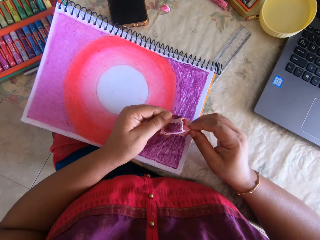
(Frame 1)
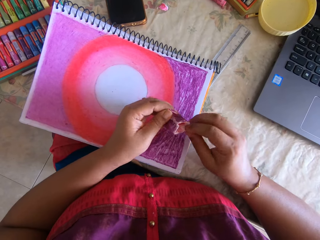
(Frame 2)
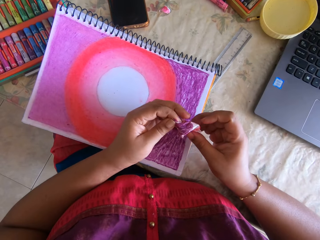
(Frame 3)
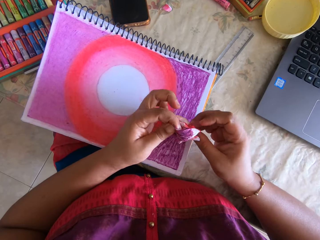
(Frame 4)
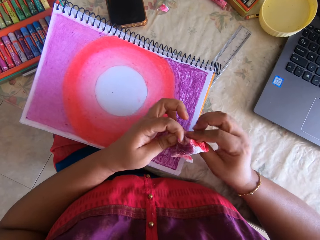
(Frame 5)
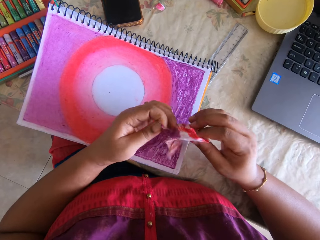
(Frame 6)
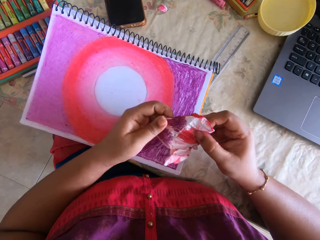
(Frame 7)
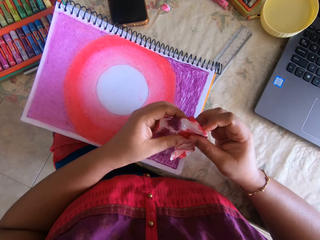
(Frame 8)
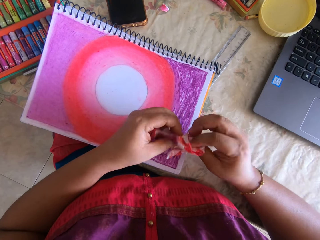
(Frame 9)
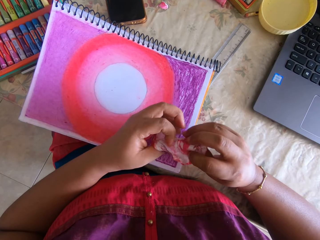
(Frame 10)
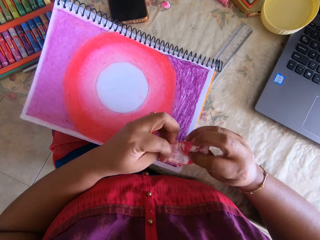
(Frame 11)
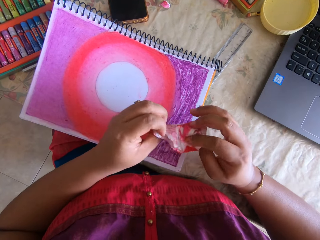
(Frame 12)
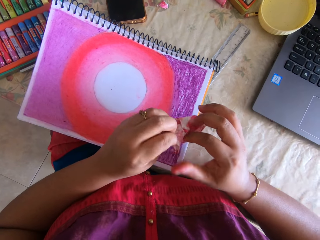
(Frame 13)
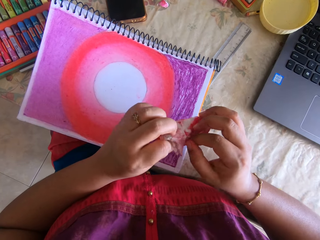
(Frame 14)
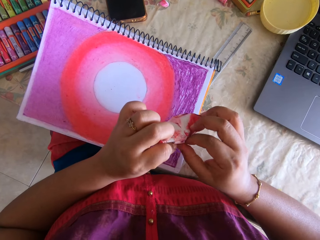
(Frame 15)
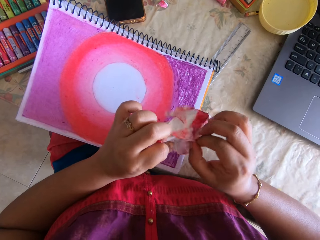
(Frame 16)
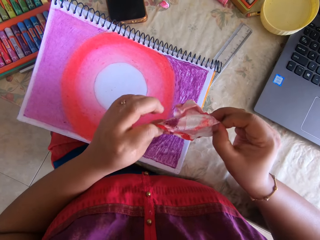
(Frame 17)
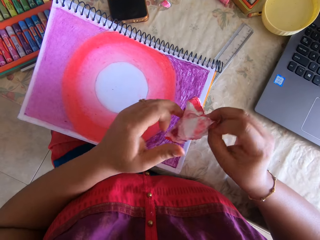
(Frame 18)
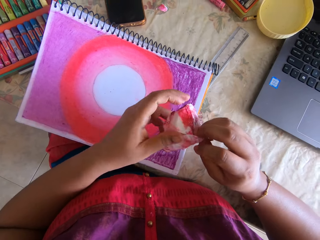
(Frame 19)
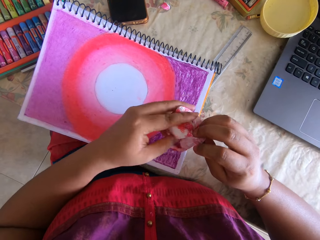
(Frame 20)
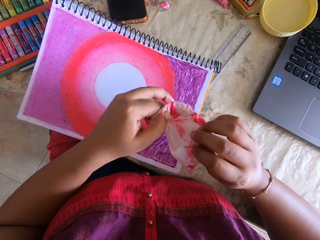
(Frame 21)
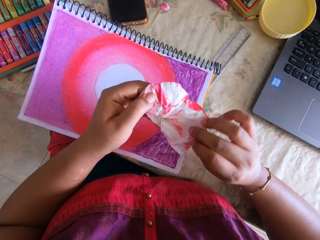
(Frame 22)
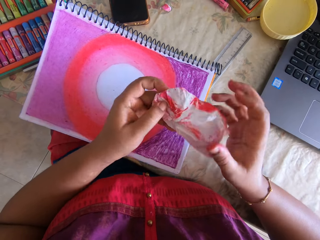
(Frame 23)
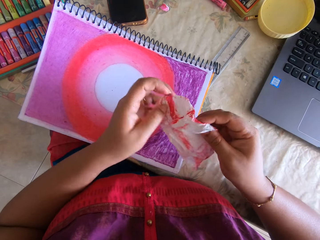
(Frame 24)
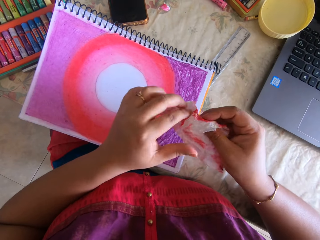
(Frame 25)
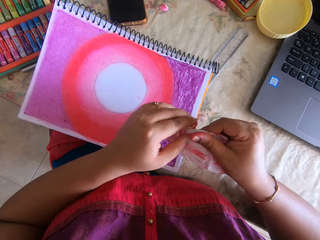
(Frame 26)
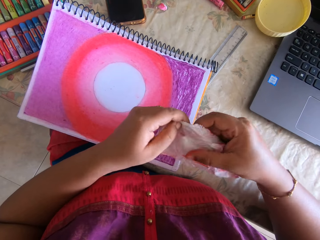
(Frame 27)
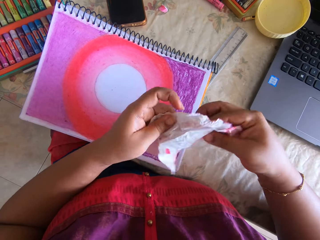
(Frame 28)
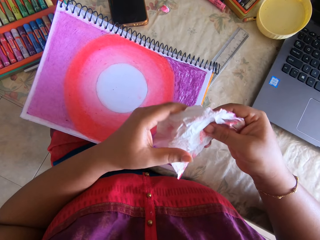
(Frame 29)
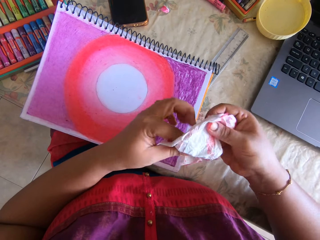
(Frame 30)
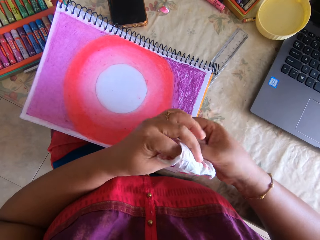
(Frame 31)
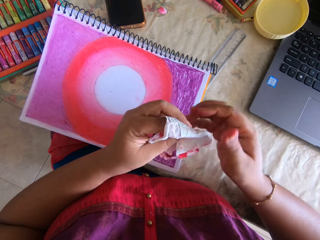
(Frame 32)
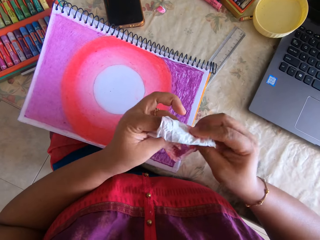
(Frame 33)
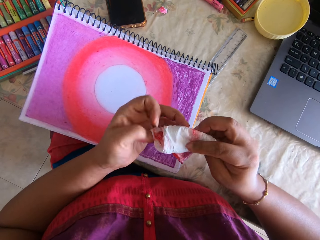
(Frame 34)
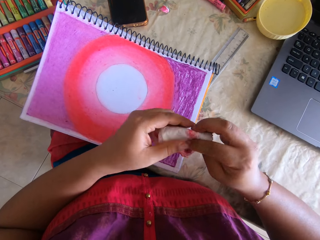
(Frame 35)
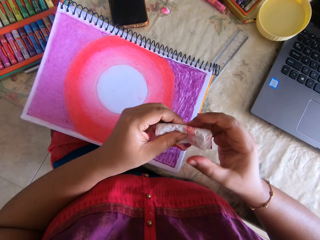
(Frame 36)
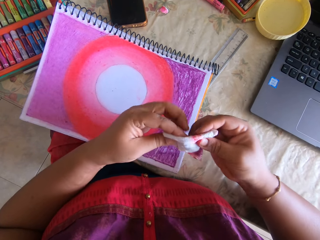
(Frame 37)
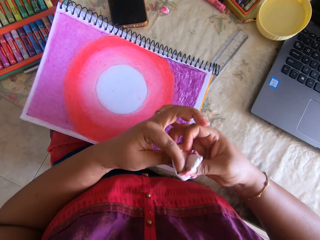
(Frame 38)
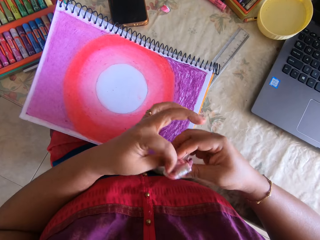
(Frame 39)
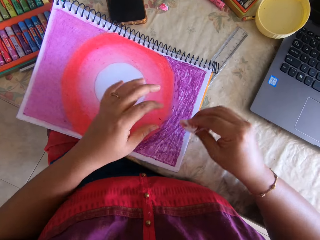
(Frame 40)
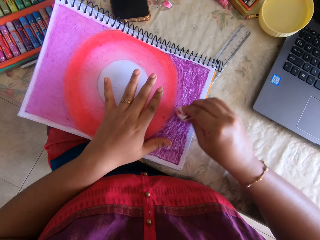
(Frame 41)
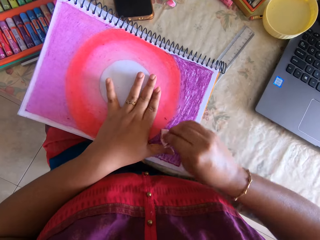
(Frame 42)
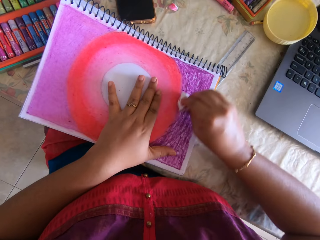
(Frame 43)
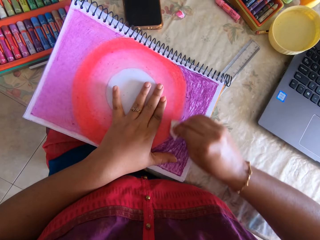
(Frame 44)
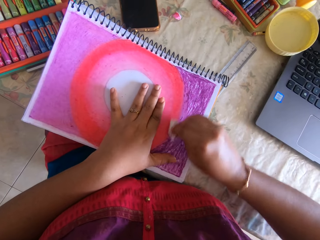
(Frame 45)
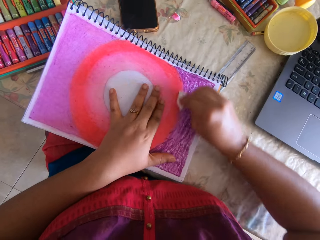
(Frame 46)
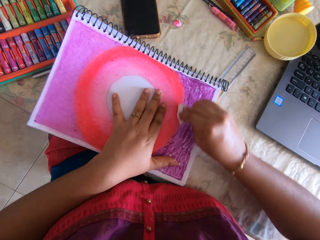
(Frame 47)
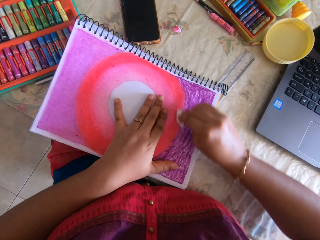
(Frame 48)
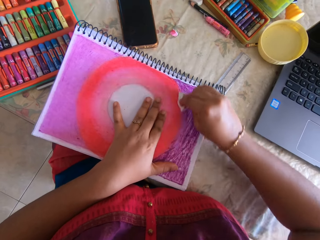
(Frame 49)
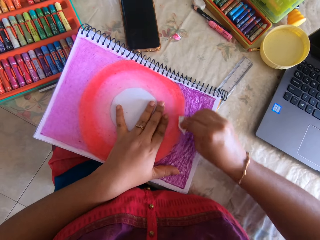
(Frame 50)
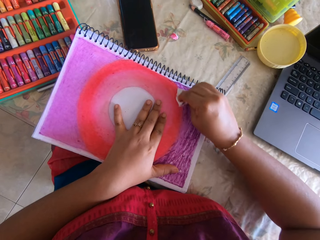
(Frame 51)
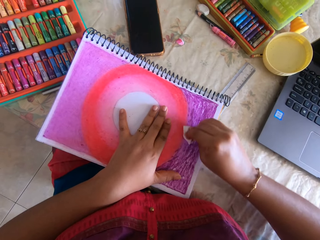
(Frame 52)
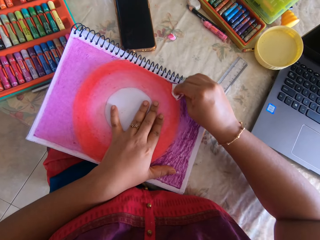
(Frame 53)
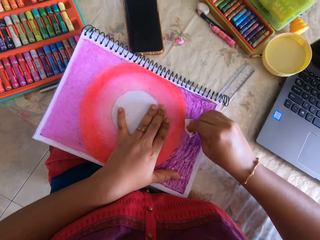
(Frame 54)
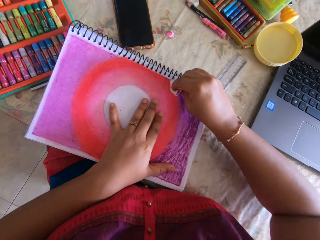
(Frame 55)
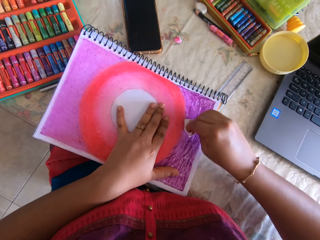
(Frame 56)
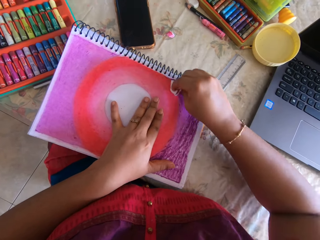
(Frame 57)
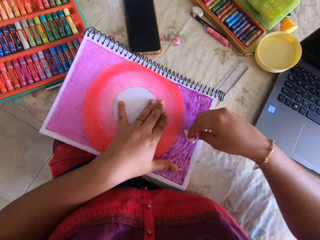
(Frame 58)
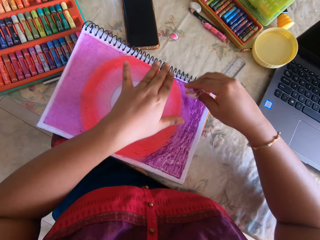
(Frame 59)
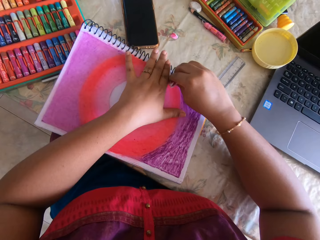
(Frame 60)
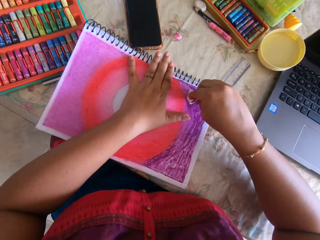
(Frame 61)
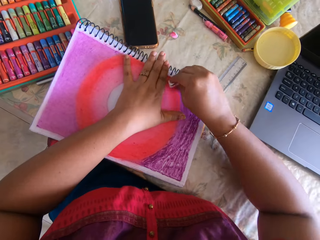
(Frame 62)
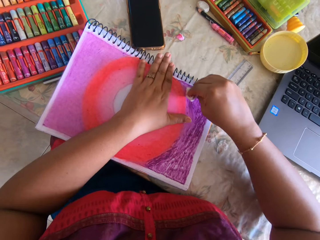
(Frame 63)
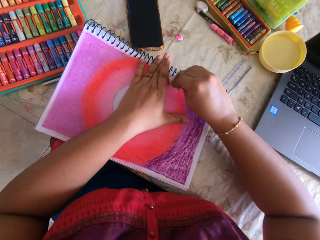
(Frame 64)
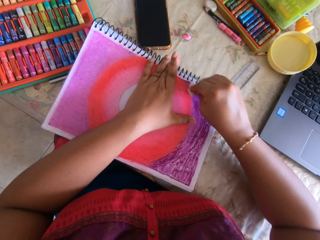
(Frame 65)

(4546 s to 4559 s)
The camera wearer unfolds the paper. They fold the paper. They polish paint on a painting with the paper.

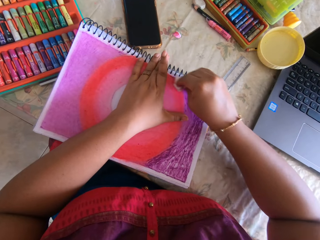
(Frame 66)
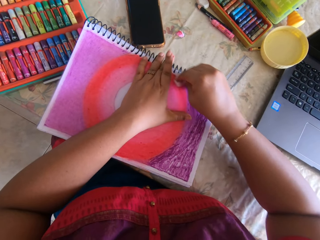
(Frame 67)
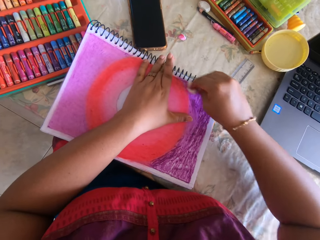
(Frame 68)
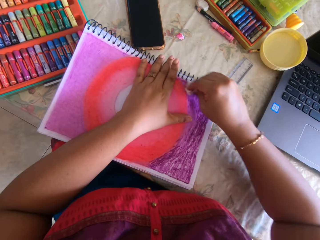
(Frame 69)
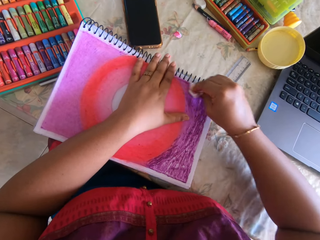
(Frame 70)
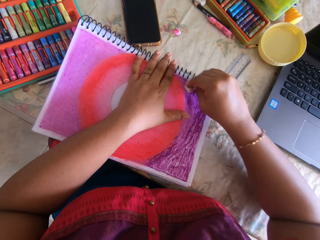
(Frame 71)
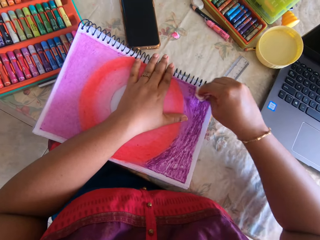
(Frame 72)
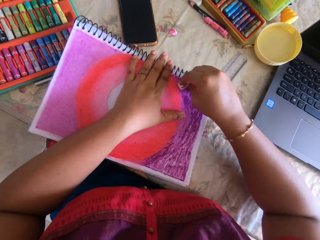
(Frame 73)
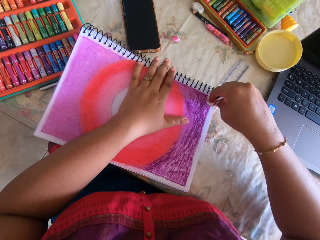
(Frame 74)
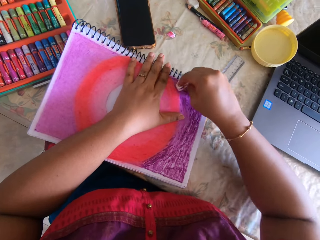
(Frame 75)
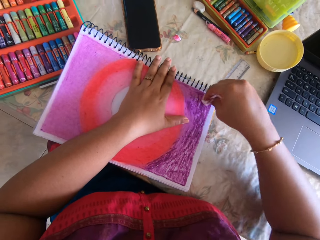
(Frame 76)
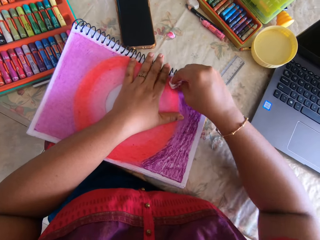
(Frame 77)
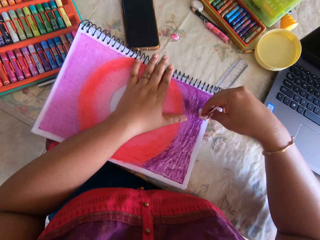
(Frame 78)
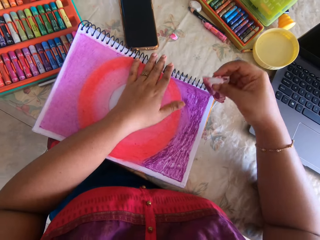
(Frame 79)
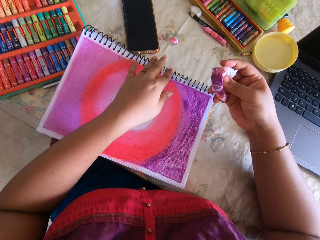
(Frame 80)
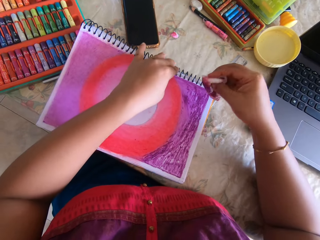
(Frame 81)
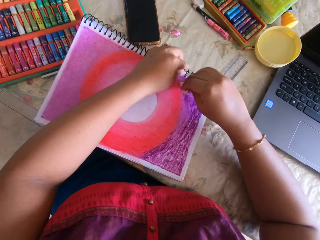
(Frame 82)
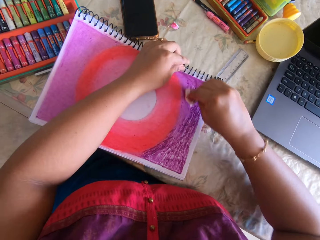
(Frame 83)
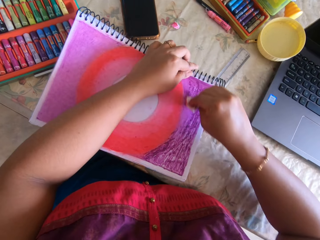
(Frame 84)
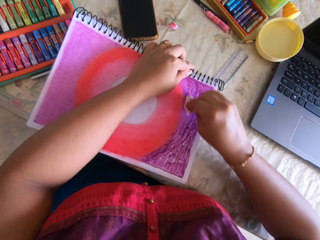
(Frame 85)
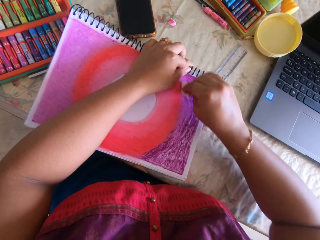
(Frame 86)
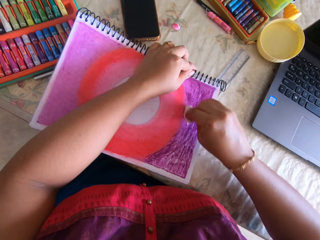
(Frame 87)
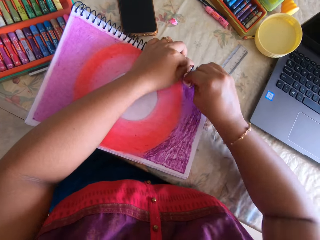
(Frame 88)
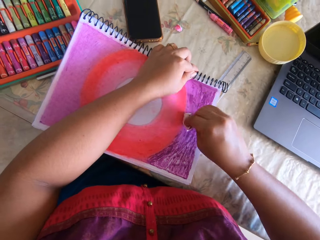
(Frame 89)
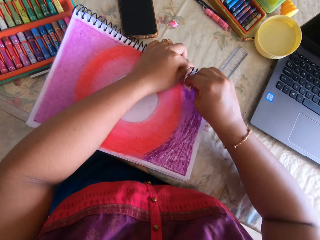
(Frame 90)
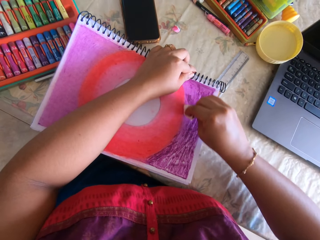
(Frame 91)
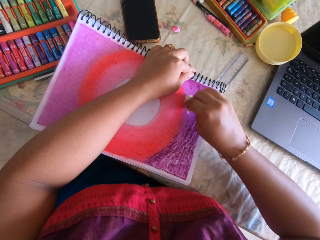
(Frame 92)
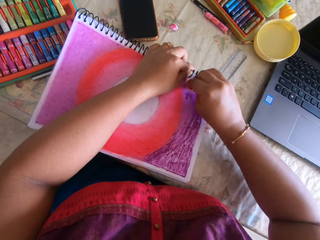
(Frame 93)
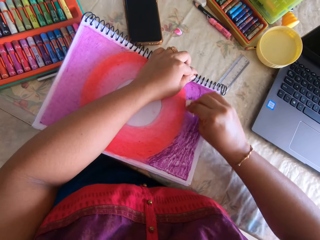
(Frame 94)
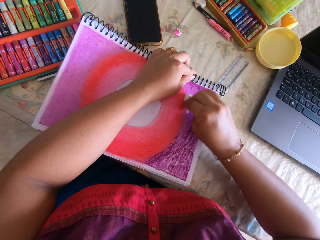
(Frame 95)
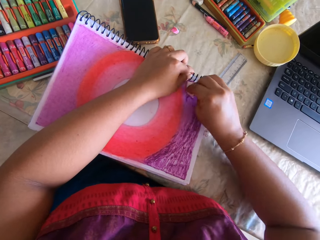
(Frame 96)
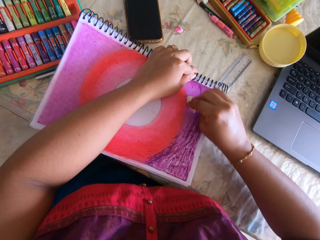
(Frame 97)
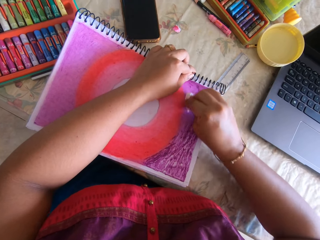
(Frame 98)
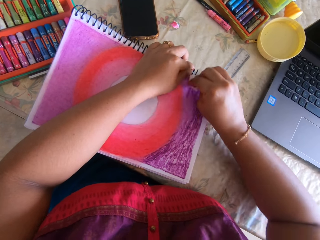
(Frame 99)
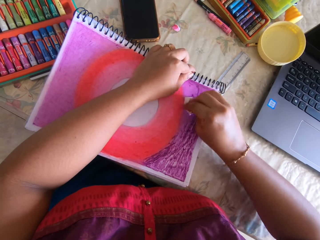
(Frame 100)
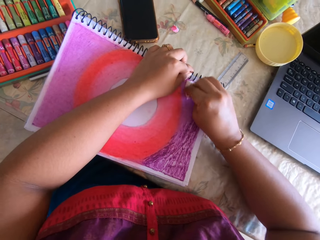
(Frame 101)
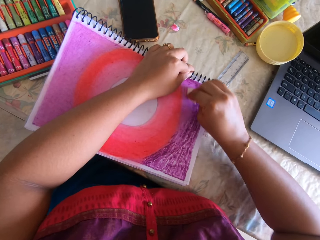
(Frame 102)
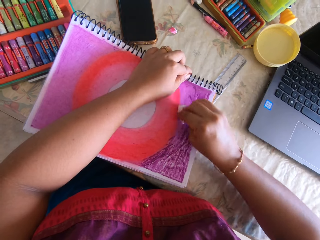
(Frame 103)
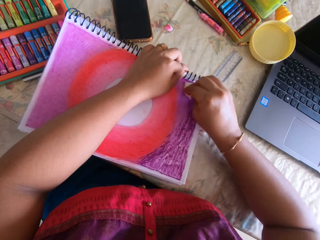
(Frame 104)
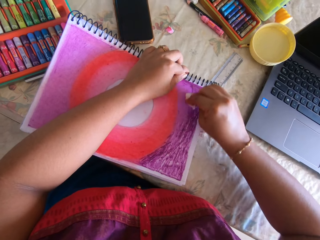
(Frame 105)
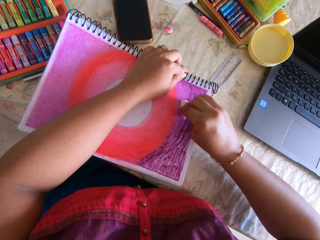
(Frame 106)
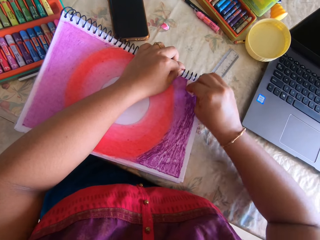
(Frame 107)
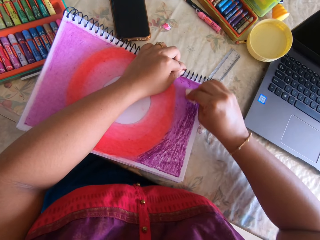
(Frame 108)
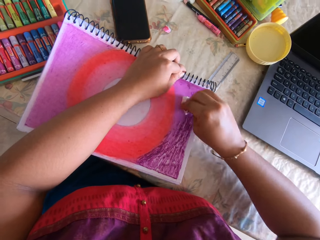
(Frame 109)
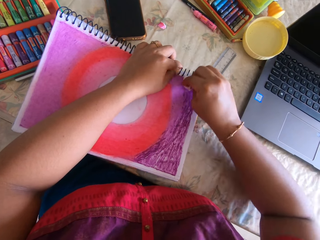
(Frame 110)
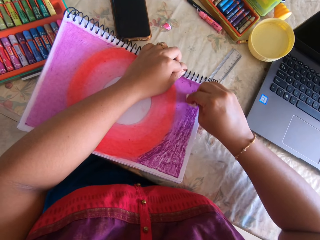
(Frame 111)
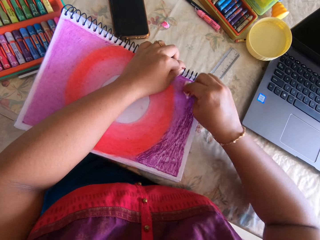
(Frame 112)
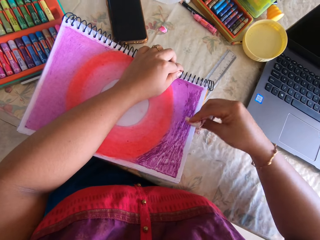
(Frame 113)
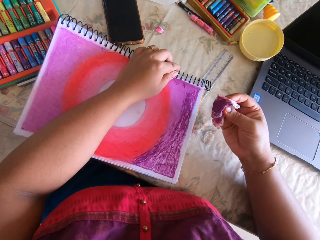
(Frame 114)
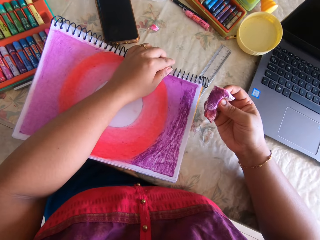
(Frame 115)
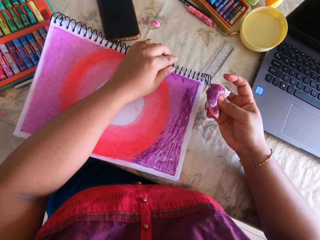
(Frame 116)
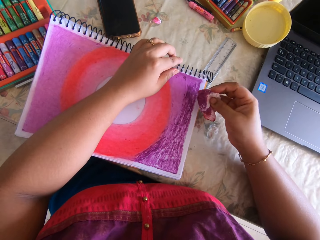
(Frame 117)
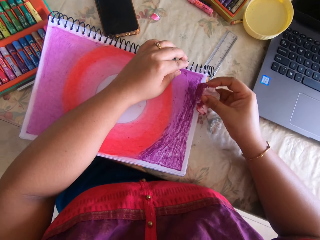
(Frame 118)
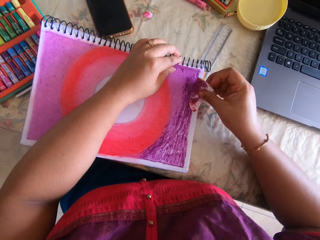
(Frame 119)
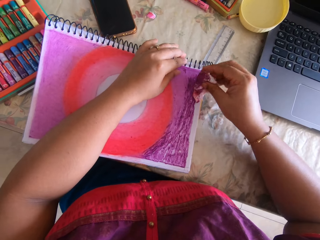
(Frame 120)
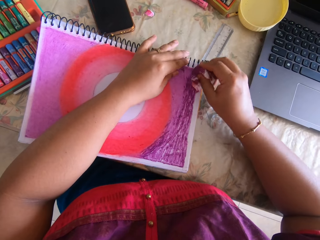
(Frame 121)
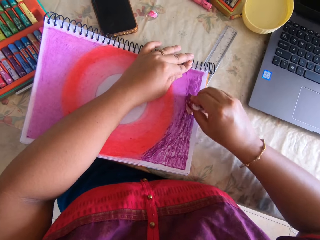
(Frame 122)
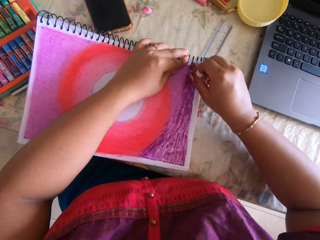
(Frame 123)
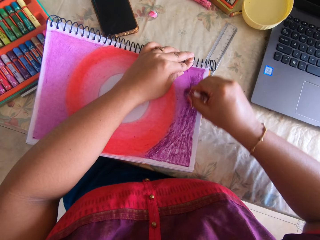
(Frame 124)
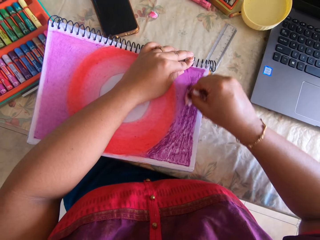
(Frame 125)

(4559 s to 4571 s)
The camera wearer looks at the paper.
